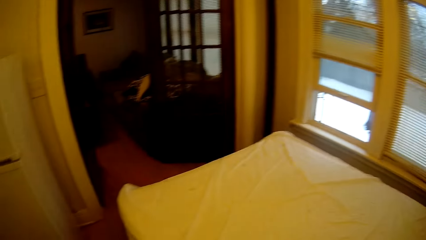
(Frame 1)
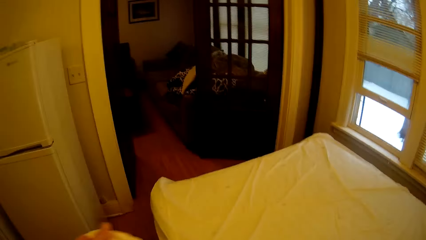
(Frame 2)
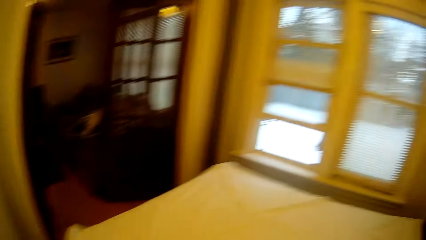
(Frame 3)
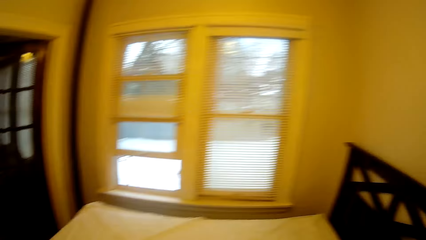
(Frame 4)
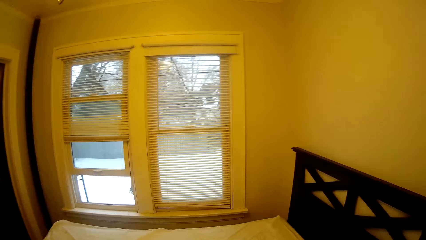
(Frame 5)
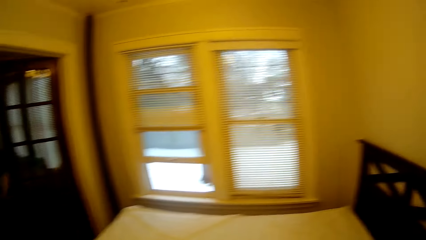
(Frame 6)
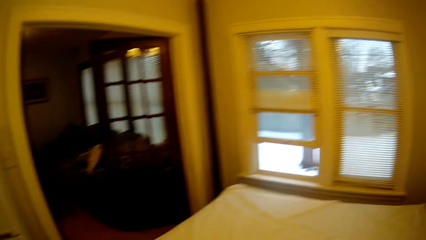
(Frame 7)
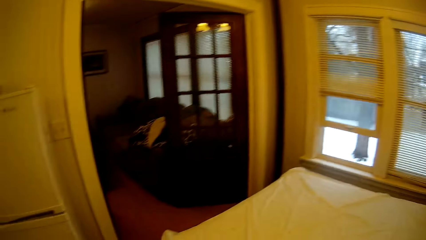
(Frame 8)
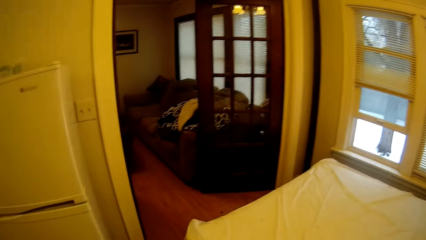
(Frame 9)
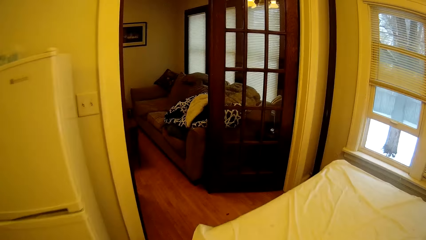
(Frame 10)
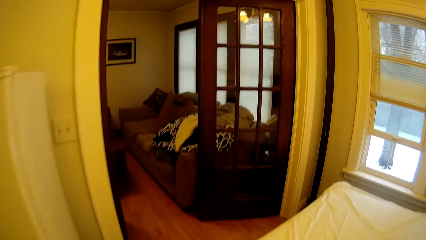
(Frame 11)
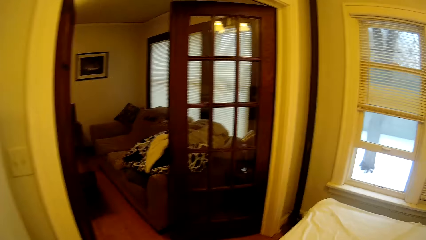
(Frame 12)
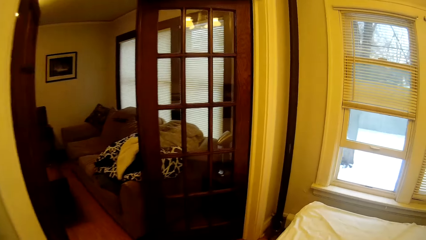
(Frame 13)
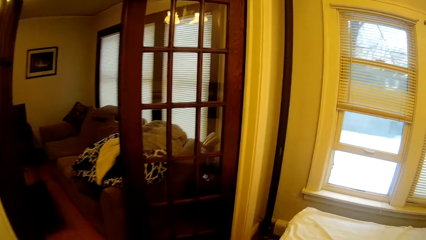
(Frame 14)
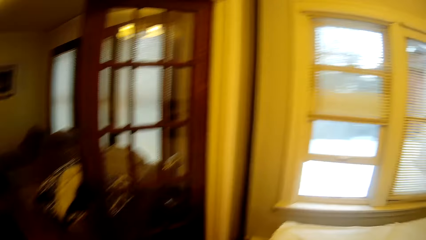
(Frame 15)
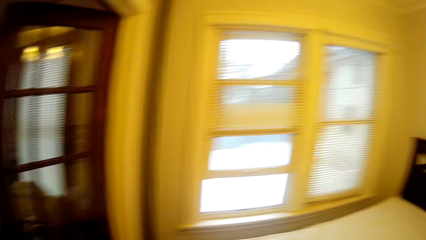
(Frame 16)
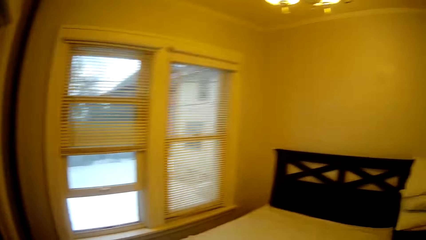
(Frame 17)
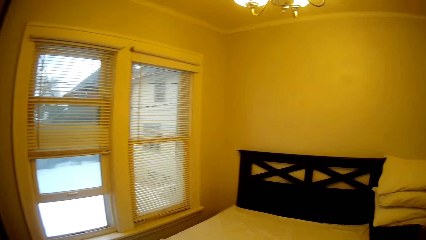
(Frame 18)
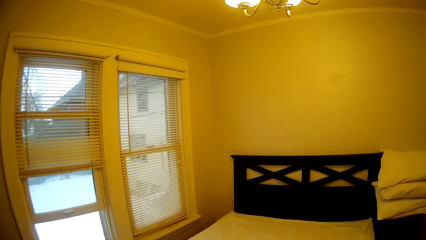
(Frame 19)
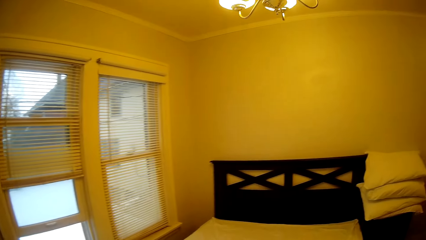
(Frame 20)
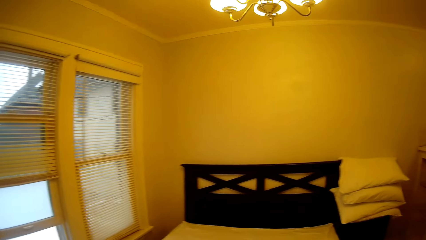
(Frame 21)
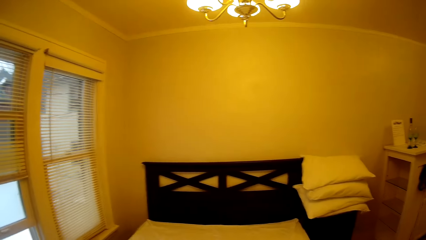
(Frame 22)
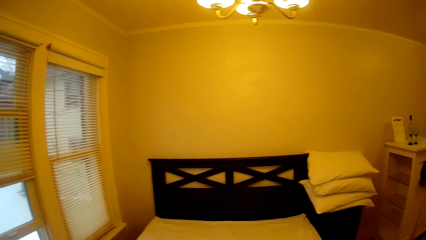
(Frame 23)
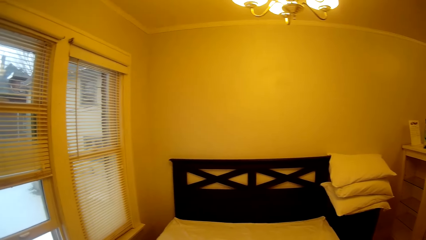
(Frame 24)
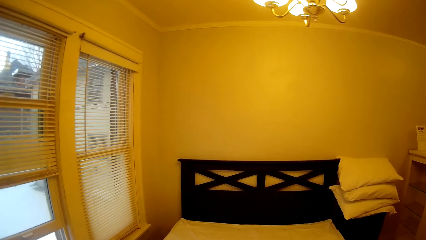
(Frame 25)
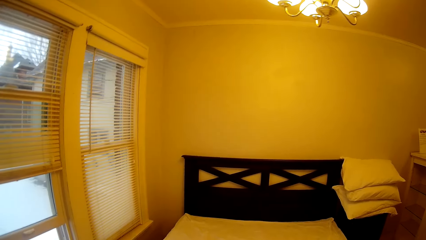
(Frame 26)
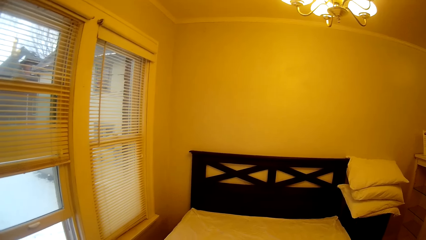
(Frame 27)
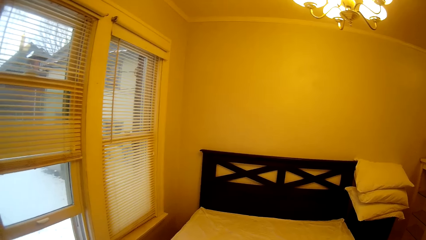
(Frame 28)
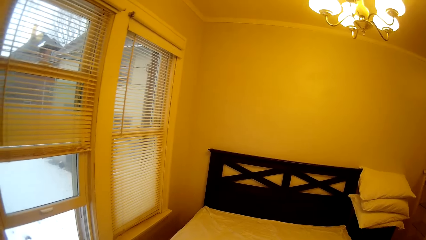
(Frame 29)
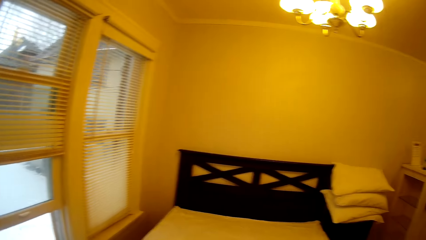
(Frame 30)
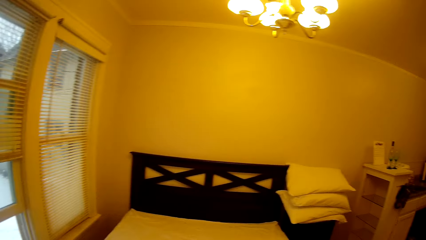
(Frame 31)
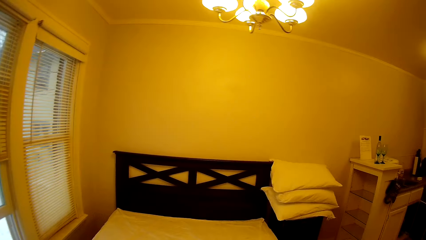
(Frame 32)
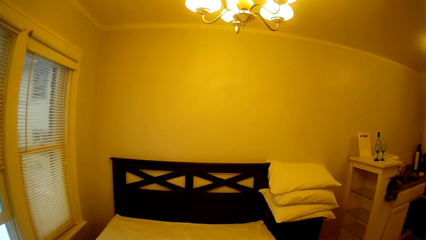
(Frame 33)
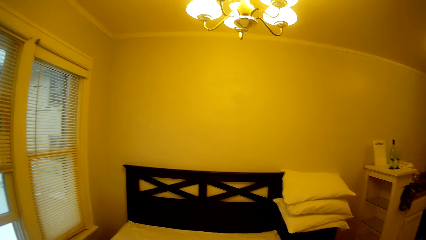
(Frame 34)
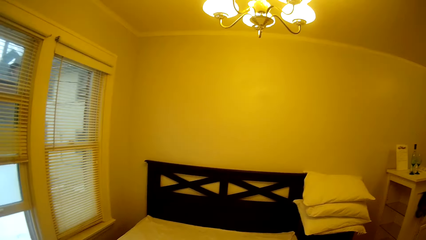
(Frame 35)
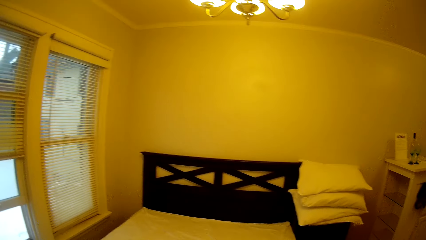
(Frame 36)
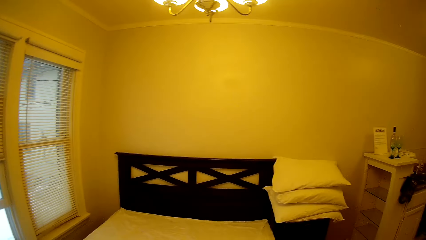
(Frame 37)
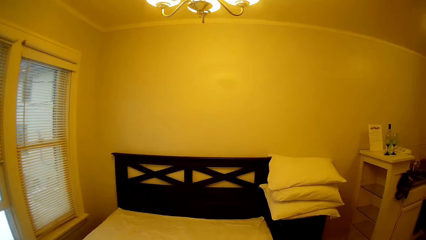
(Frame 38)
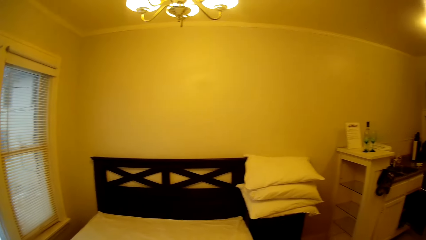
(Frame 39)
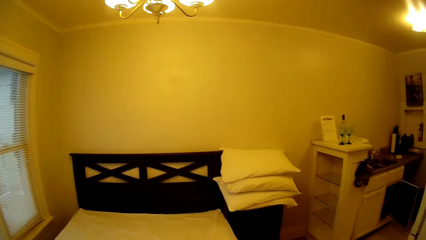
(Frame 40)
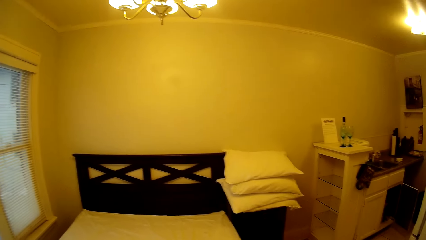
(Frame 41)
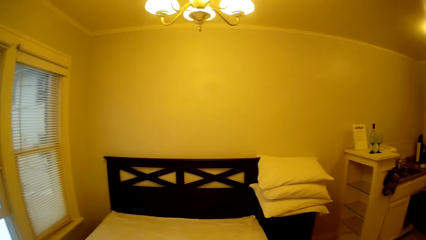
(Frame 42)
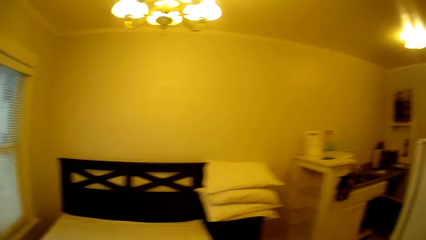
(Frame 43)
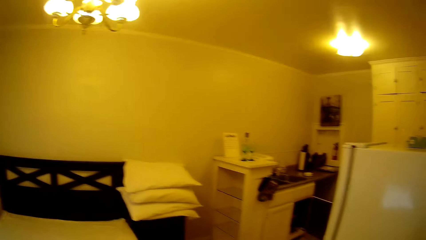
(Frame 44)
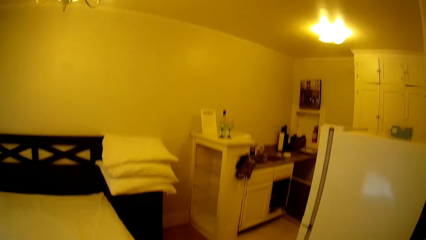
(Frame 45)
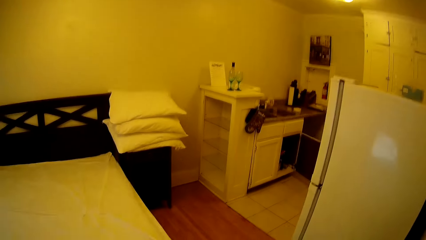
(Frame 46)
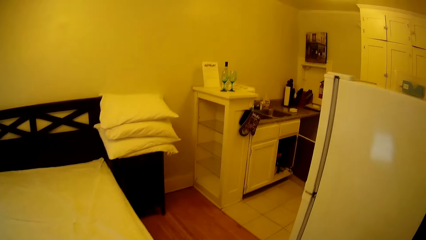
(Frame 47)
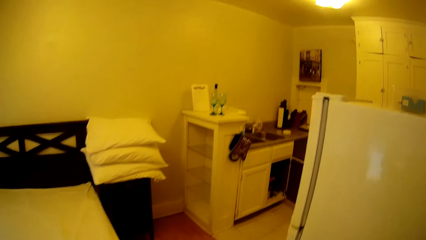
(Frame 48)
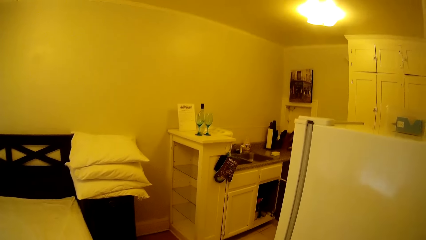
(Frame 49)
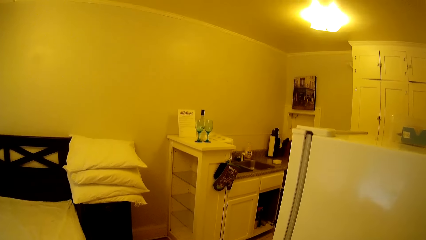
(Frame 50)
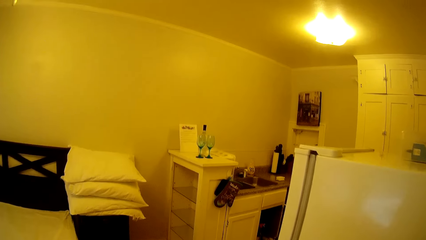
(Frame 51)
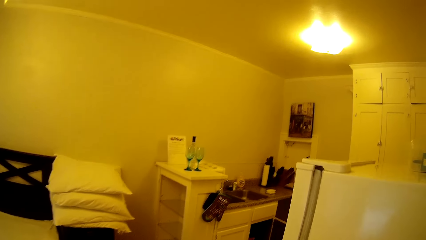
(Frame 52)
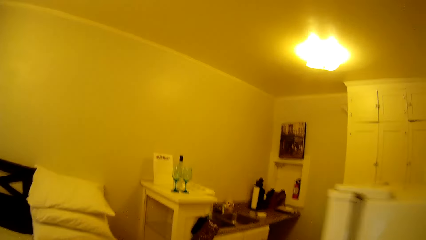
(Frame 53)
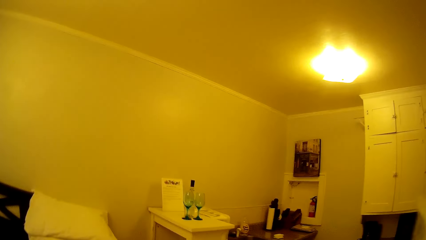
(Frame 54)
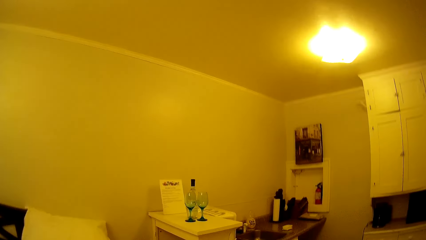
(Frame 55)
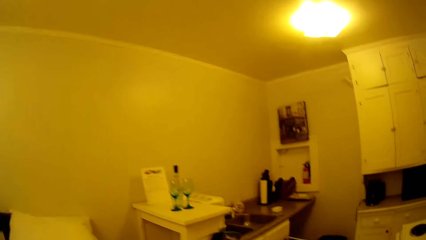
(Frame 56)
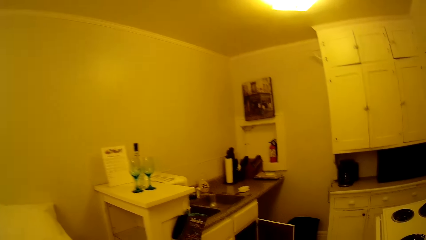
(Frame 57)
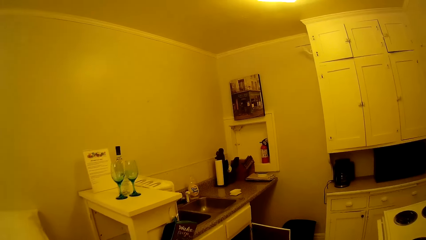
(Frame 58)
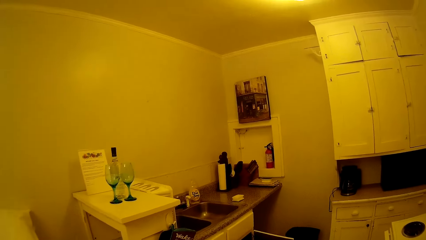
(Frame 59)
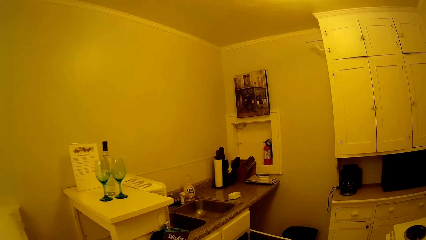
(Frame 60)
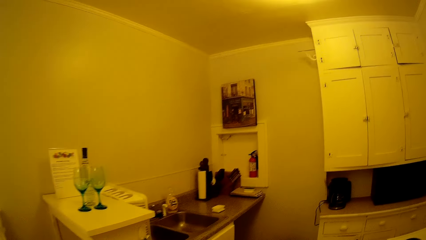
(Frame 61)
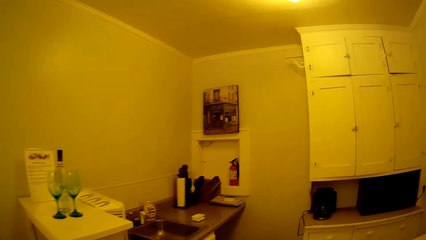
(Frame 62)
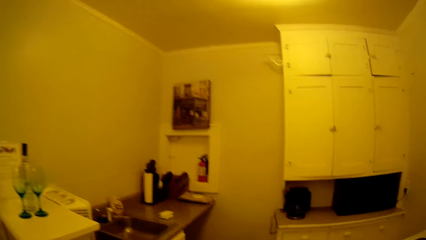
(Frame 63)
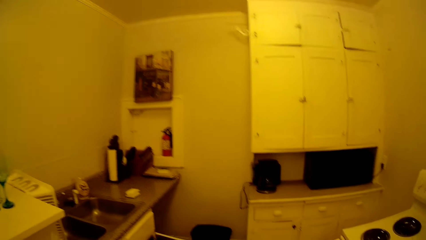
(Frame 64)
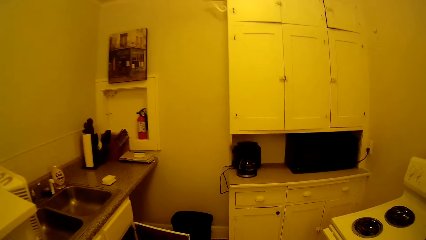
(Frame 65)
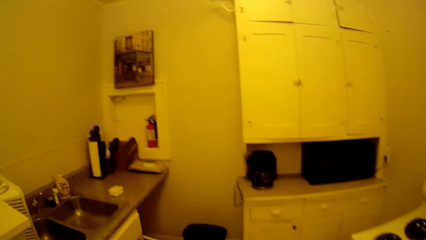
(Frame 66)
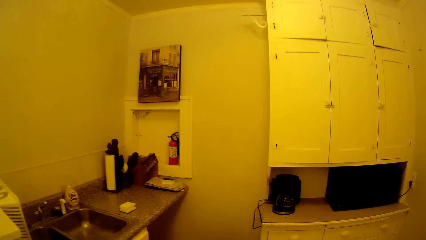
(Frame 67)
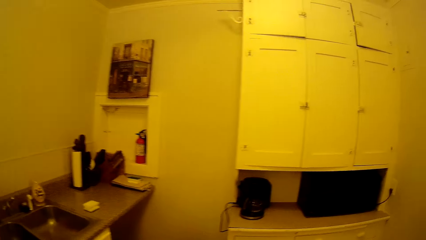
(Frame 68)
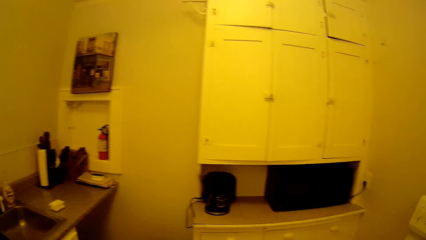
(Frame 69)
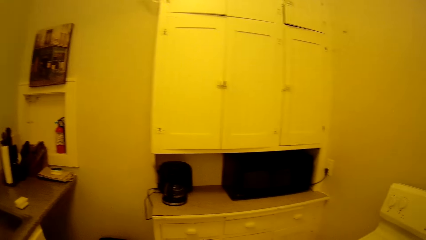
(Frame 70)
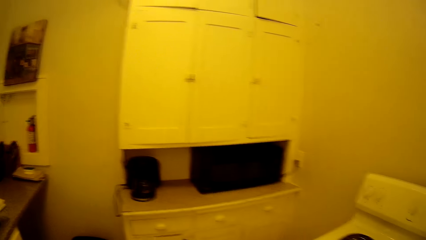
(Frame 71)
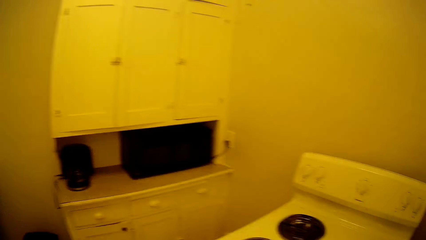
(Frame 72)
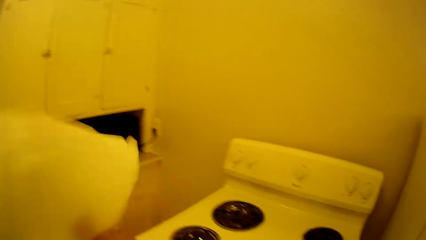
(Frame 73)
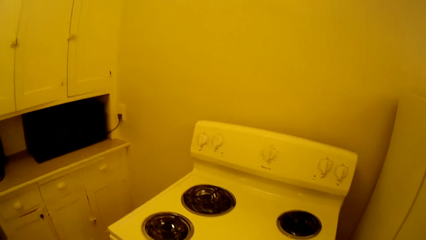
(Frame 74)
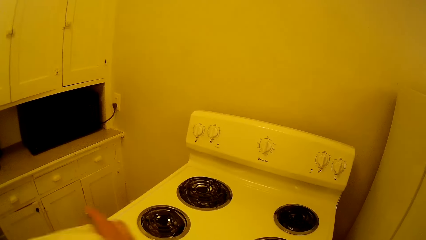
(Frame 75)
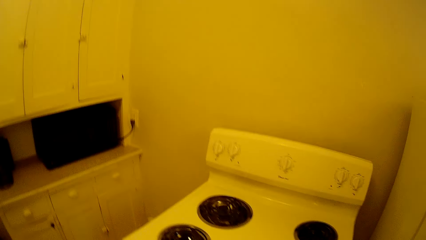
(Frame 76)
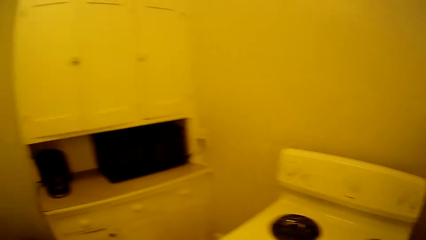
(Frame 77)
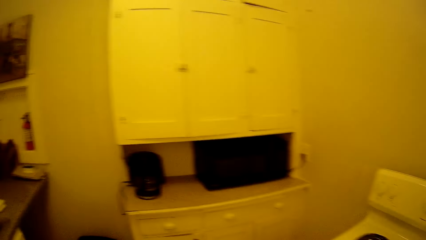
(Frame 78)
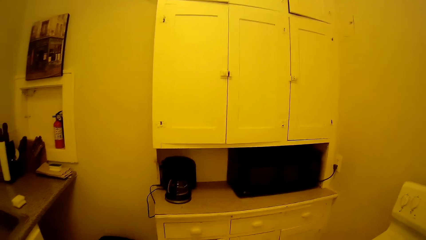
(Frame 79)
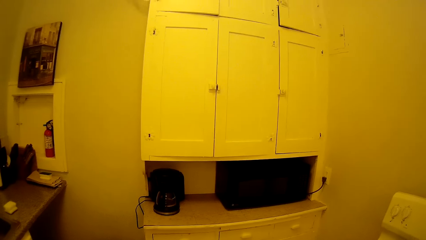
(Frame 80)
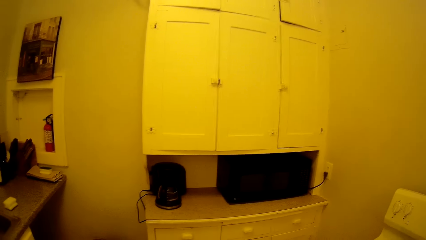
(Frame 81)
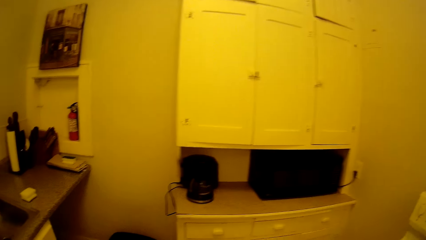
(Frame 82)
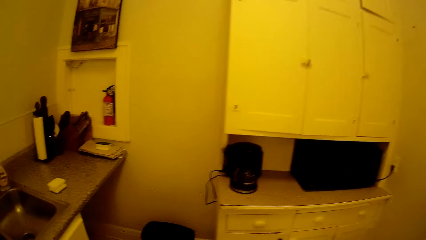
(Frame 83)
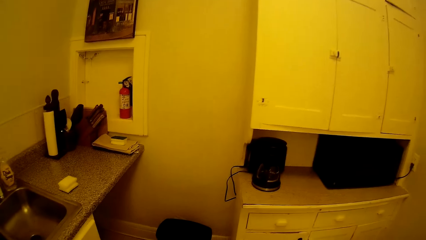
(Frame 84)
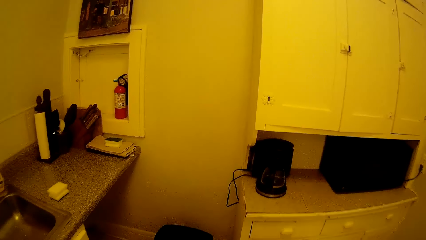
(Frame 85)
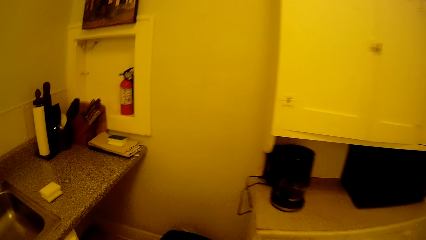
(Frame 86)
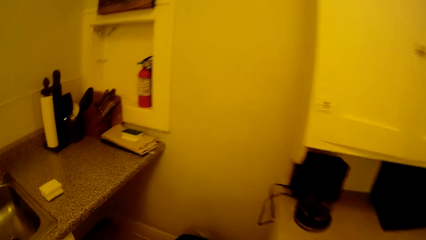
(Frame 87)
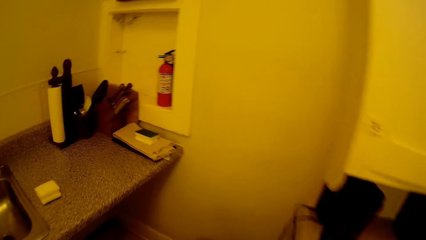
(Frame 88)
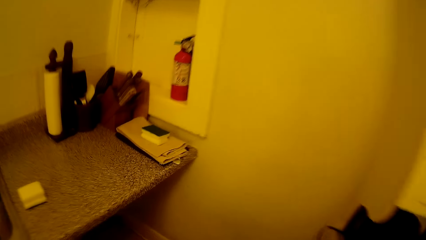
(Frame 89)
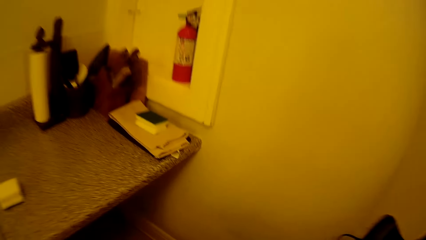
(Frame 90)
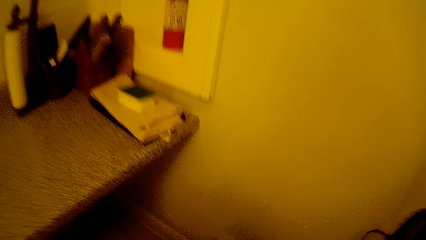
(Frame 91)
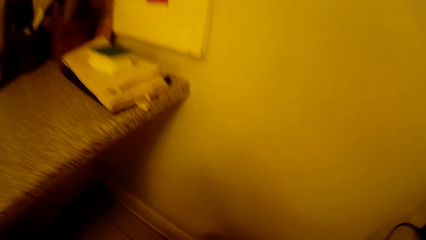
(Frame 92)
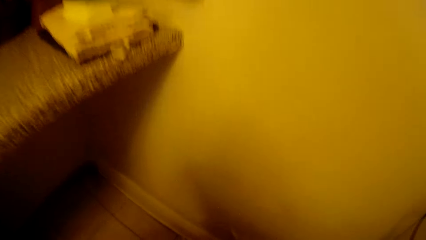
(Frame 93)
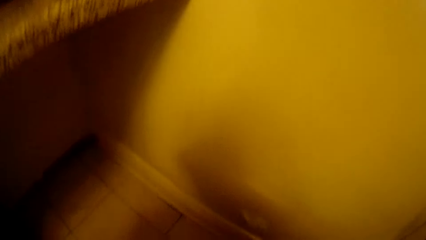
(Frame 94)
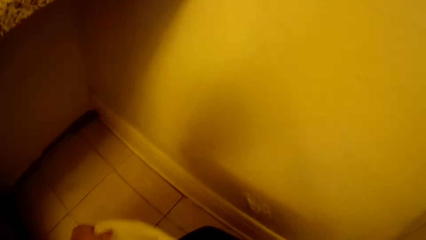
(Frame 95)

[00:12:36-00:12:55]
The camera wearer walks around in the house. They look around in the house. They walk around in the house. They adjust a plastic bag. They walk towards a dustbin. They cover the dustbin.
